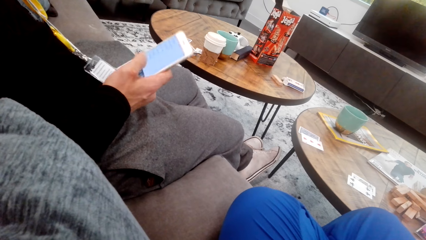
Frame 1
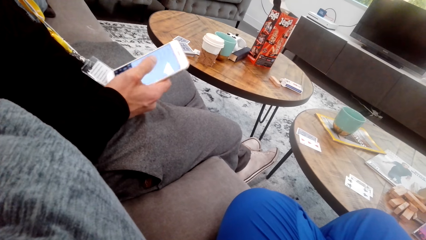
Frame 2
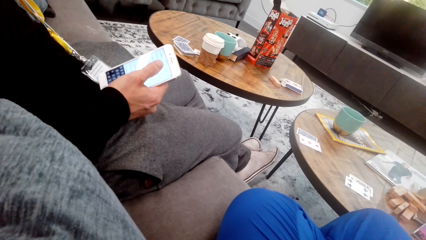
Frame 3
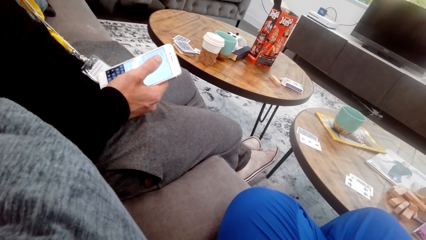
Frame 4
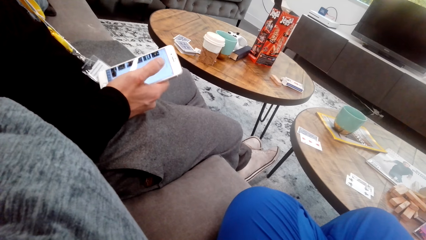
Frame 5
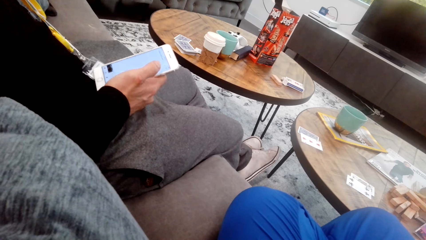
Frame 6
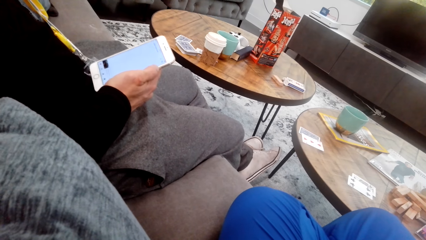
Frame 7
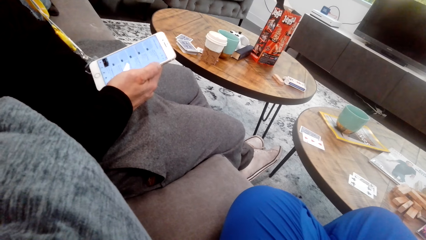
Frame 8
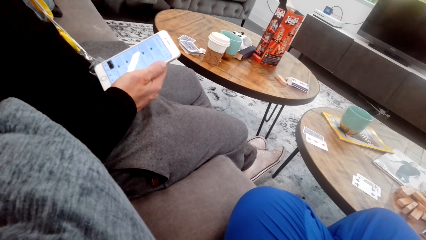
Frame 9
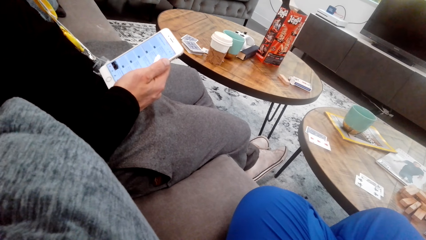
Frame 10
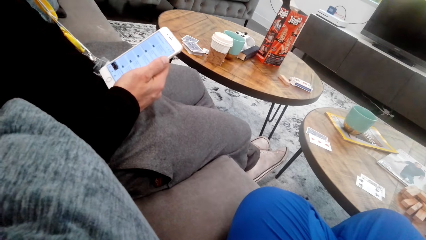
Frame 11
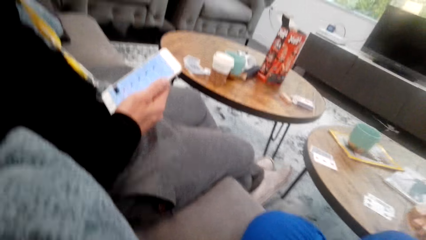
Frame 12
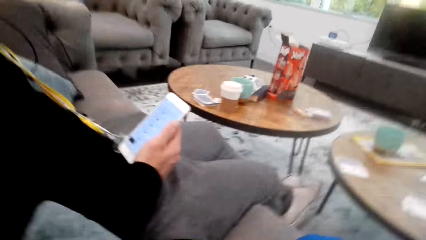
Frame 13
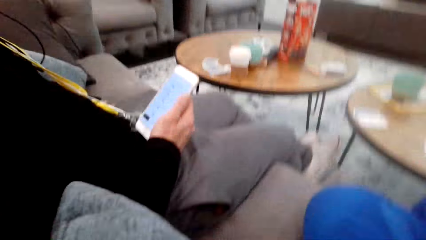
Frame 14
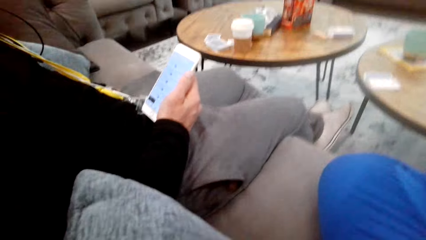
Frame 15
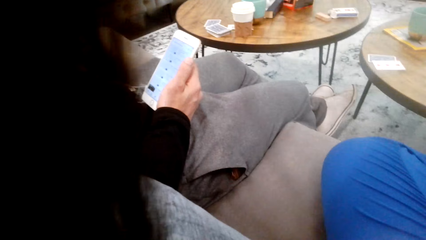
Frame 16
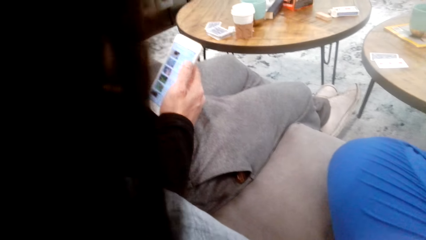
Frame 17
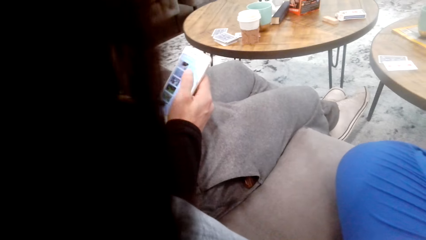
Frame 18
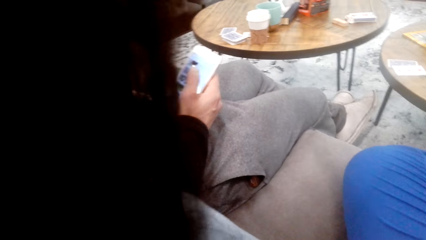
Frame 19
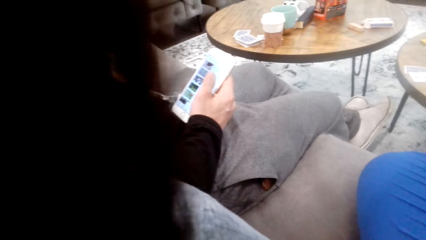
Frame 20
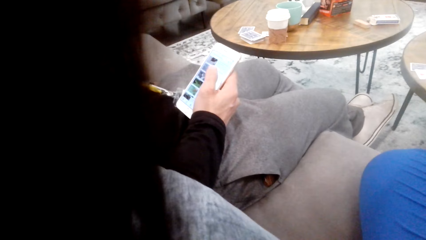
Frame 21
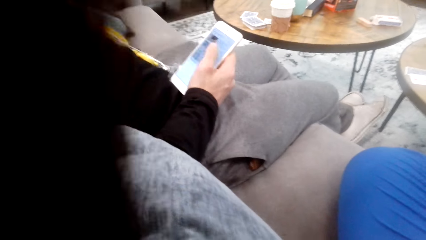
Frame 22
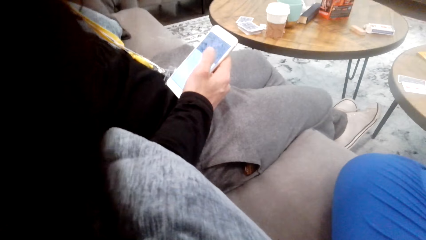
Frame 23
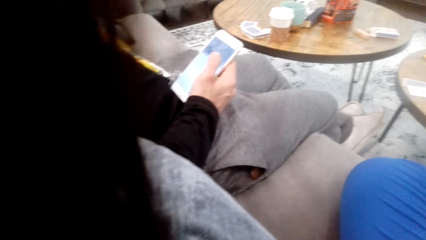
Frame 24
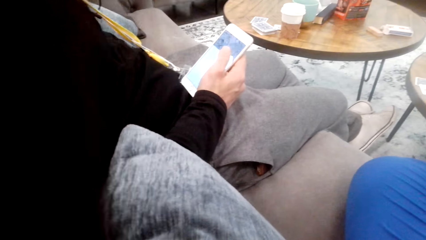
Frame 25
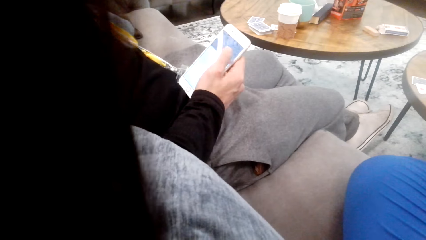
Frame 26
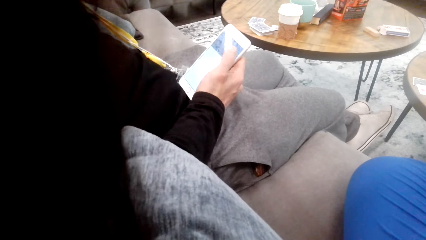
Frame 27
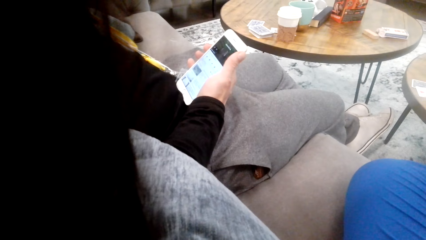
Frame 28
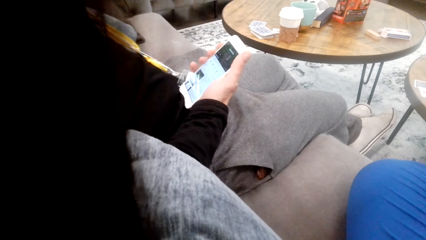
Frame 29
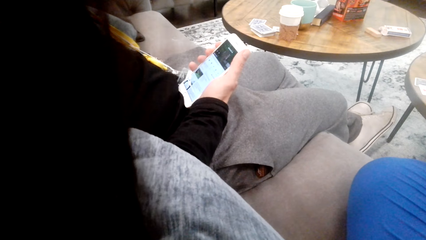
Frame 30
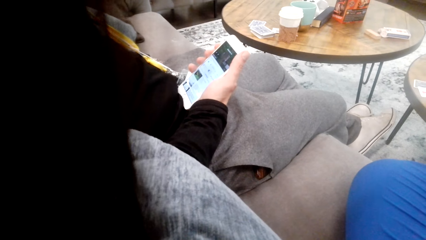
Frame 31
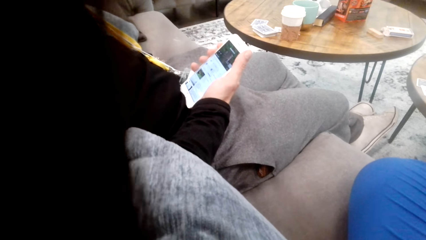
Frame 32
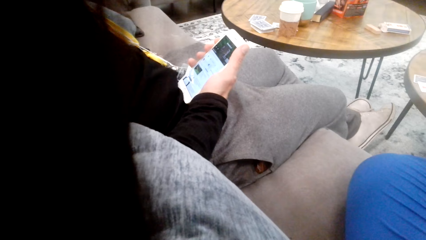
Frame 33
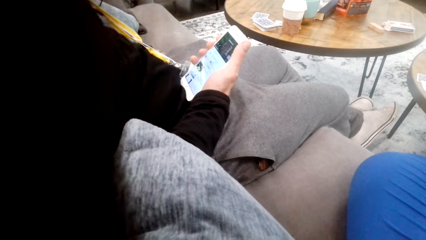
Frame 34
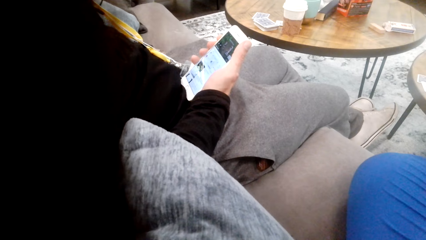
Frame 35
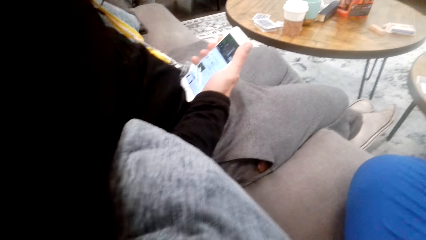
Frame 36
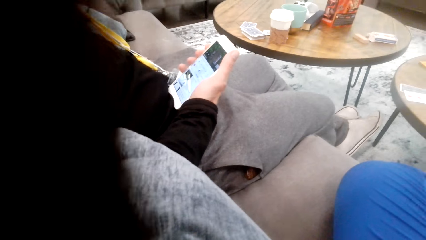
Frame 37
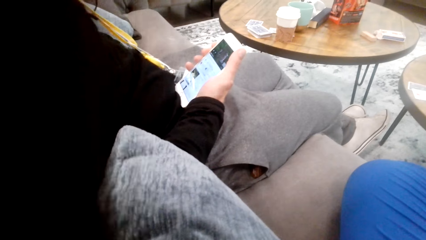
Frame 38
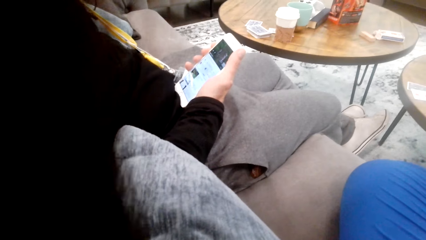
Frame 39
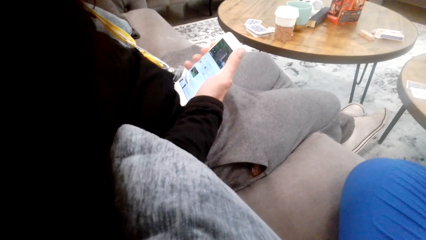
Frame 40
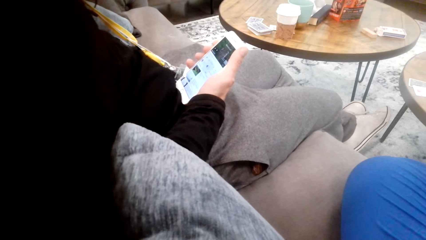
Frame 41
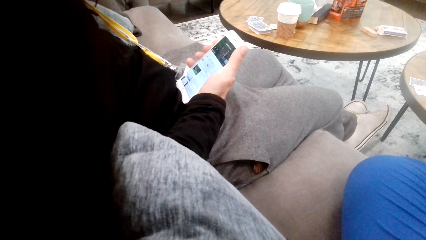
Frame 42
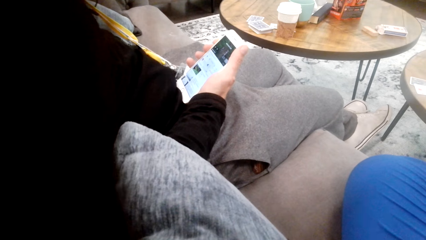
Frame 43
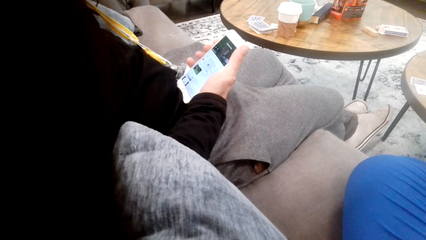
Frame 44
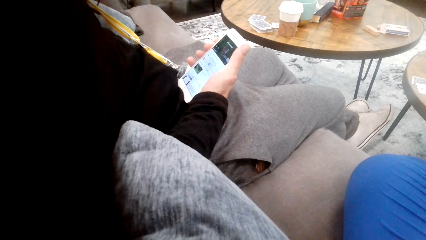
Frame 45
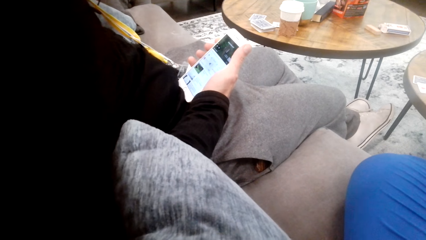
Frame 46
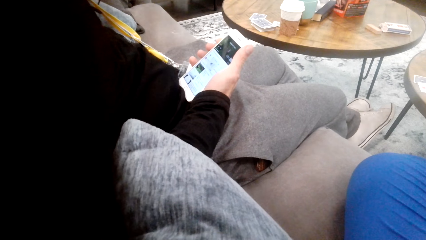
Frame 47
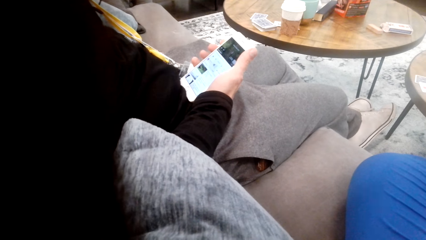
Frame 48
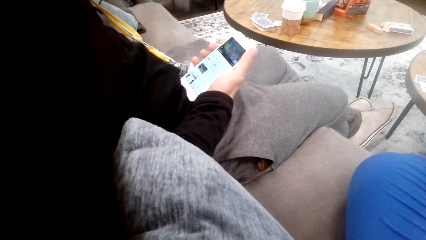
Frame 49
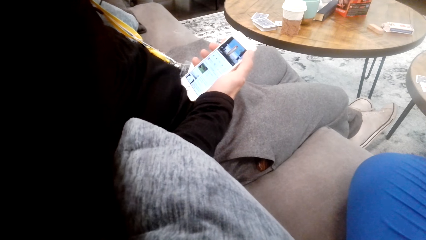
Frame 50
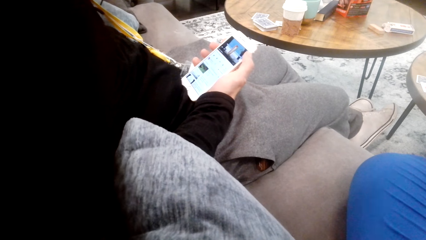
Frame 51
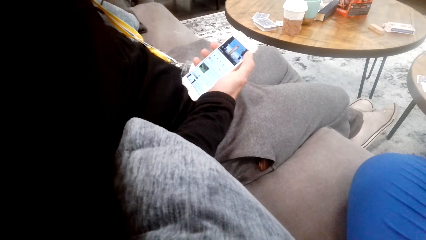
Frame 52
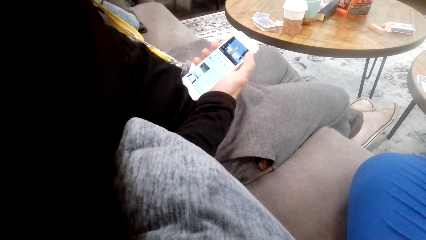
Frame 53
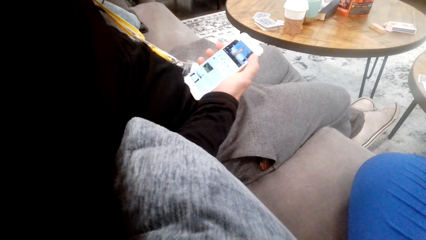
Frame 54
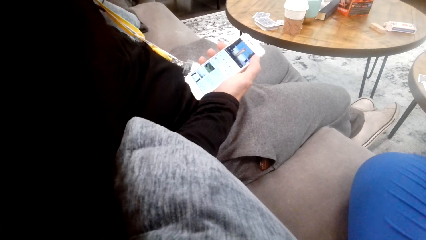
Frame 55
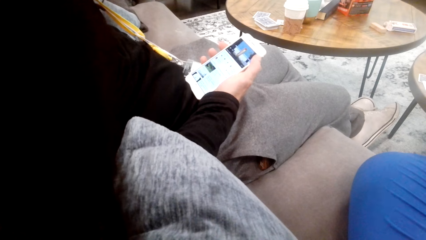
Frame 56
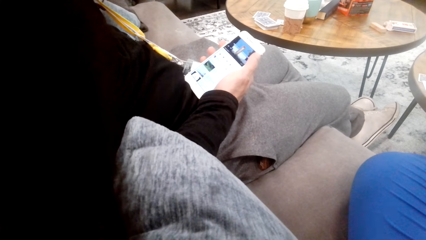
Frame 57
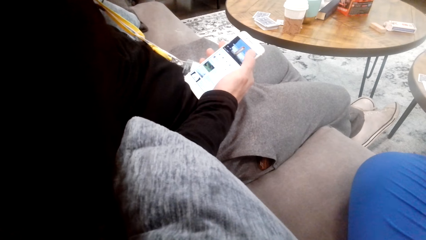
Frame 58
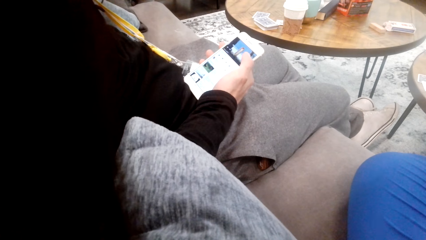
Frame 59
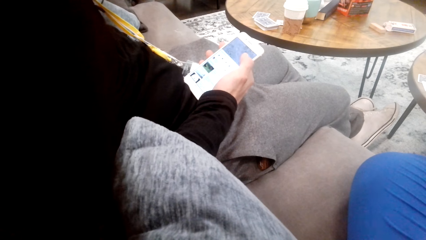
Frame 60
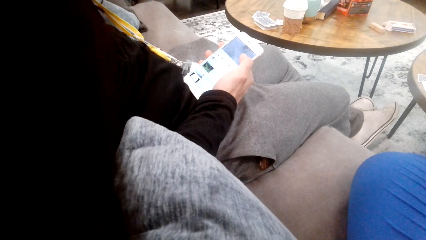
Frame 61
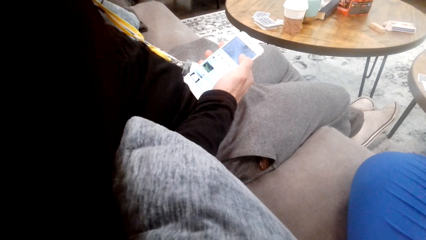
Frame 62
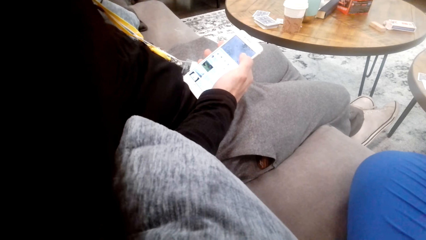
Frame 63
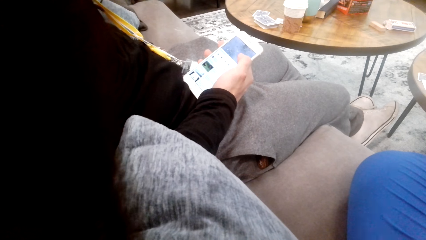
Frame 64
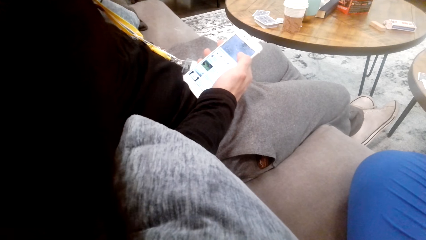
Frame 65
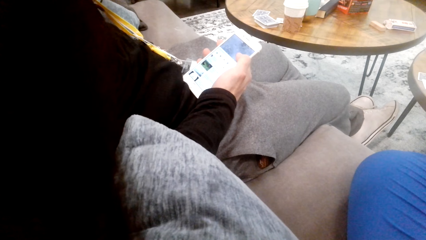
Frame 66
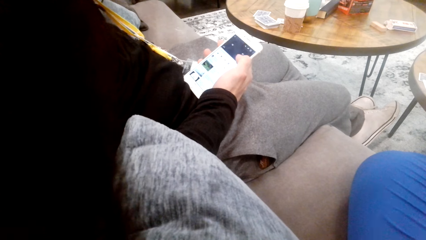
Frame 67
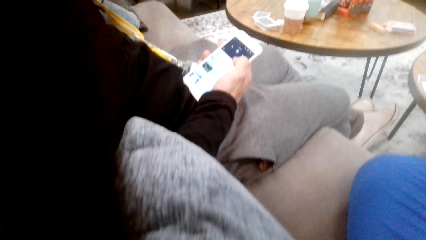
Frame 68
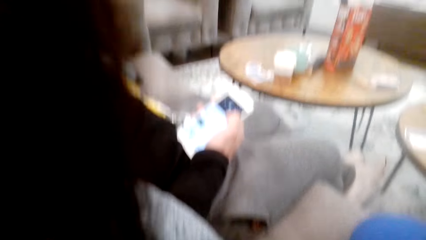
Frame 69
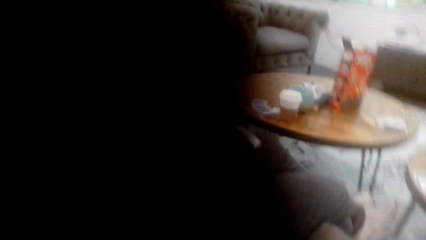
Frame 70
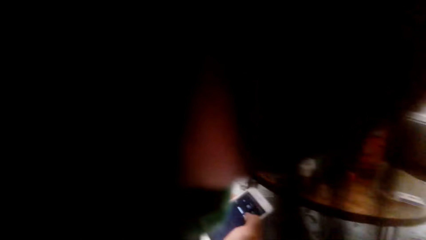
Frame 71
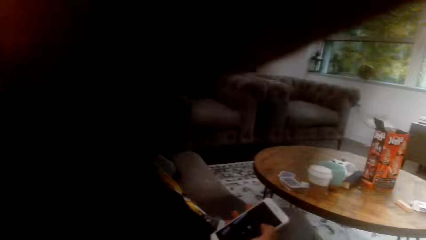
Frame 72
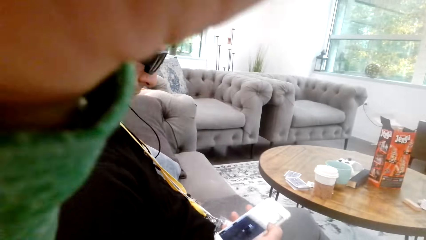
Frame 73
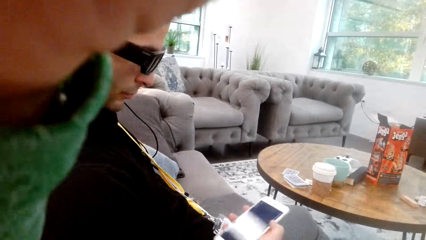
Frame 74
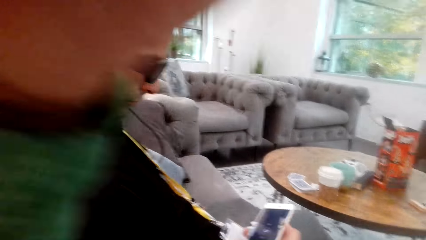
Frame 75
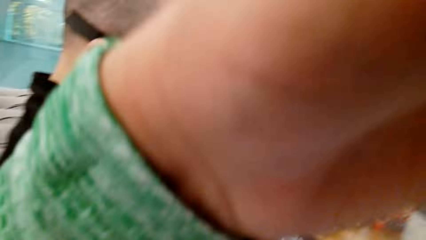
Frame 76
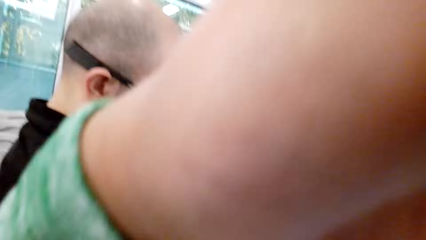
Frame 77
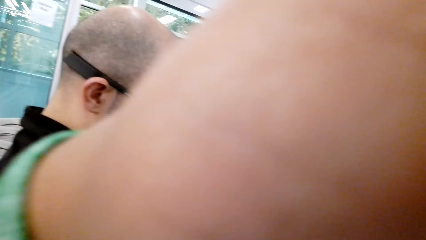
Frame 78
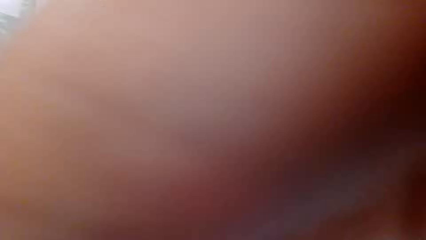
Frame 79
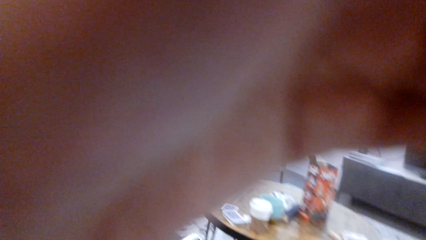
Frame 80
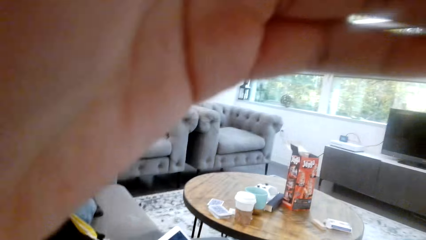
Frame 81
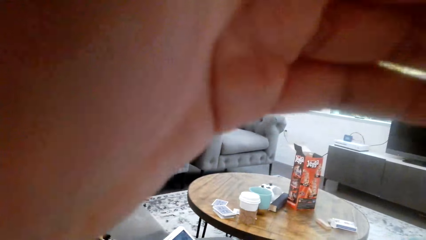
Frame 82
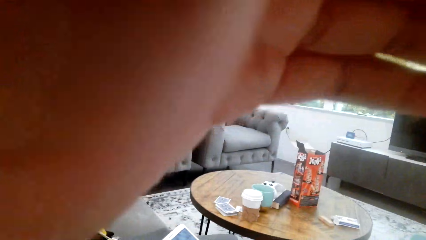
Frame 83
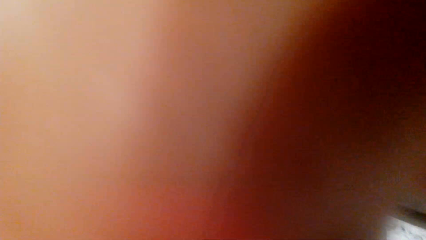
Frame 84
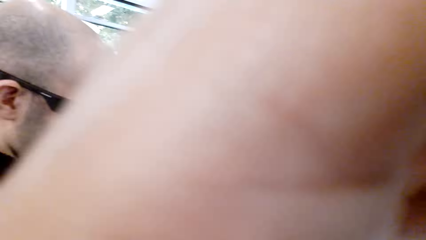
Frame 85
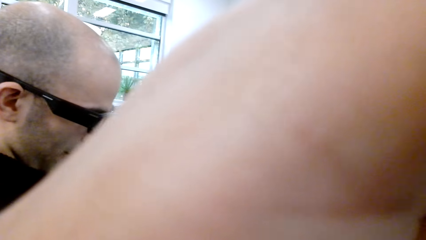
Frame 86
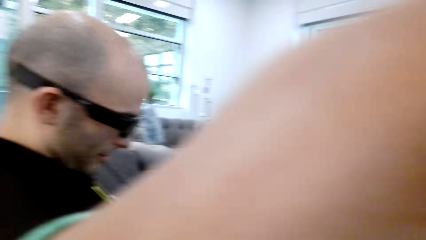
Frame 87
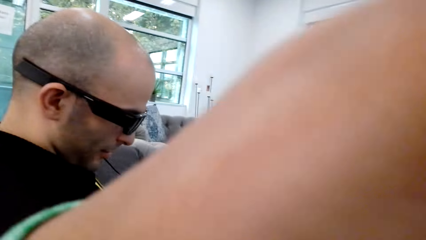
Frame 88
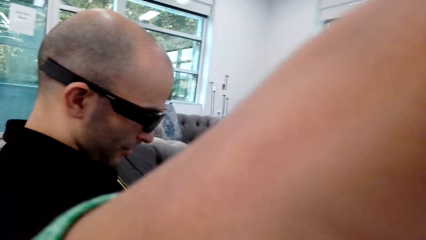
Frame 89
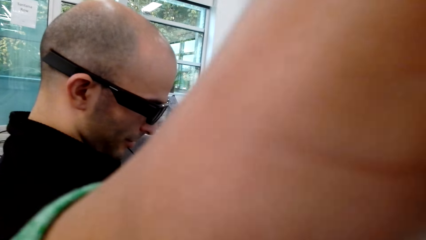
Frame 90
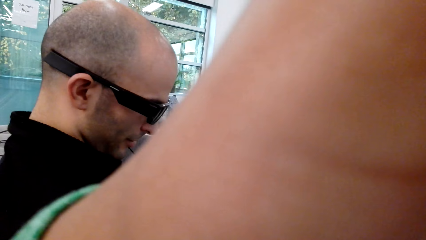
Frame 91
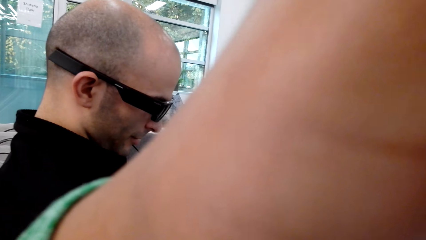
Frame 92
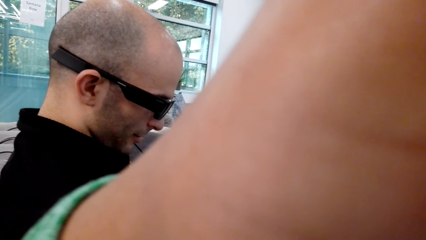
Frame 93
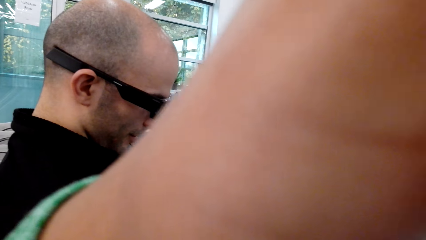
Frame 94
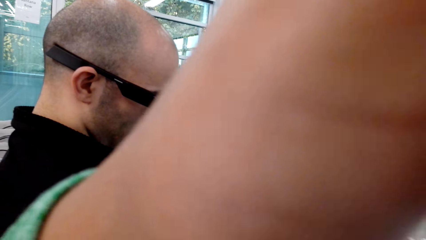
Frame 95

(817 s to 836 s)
The camera wearer looks around. A man stares at the phone. The man stares at the phone again. The camera wearer raises her hand.
